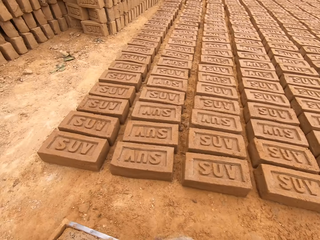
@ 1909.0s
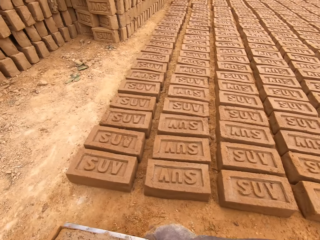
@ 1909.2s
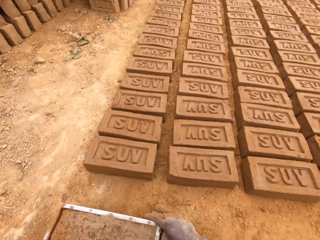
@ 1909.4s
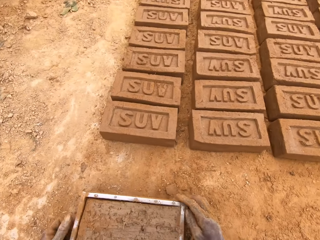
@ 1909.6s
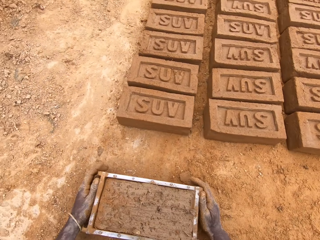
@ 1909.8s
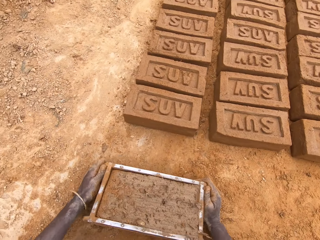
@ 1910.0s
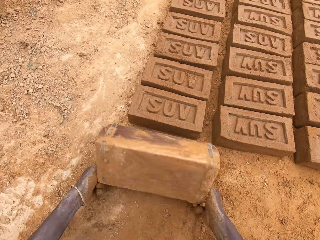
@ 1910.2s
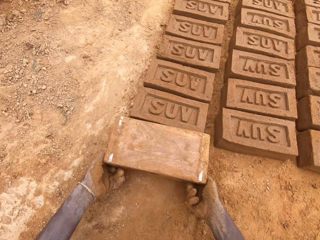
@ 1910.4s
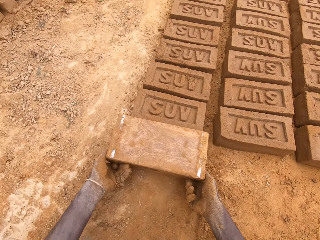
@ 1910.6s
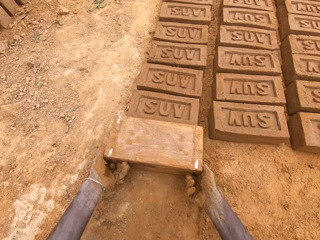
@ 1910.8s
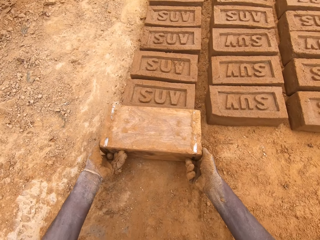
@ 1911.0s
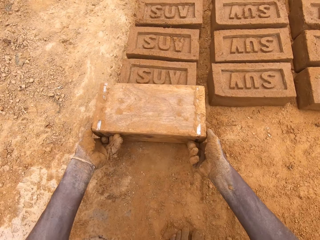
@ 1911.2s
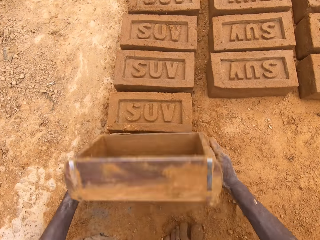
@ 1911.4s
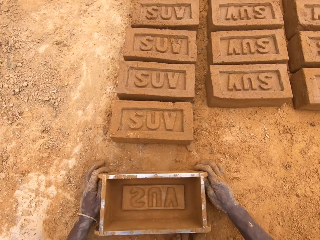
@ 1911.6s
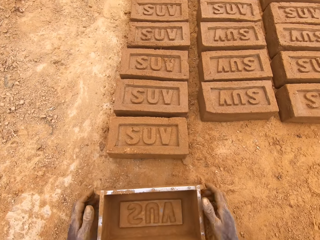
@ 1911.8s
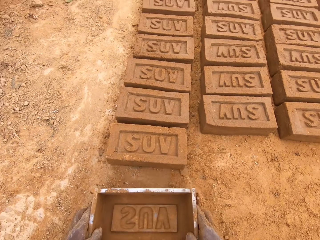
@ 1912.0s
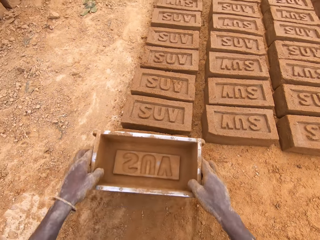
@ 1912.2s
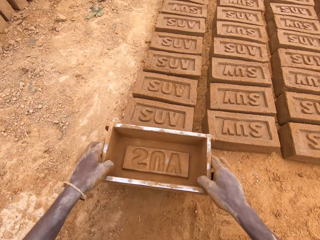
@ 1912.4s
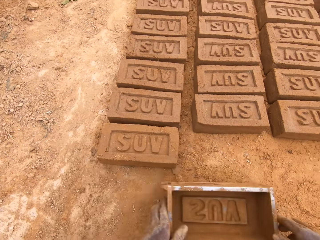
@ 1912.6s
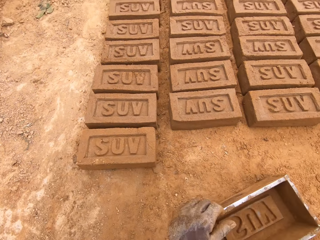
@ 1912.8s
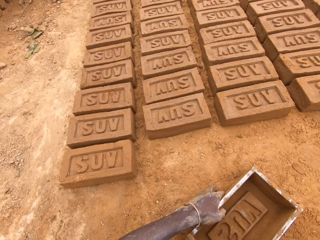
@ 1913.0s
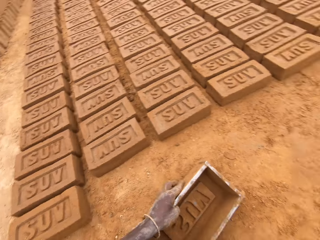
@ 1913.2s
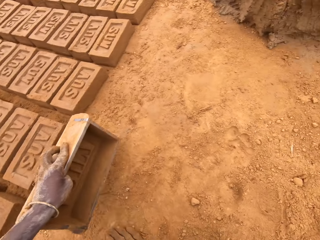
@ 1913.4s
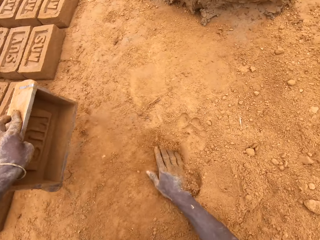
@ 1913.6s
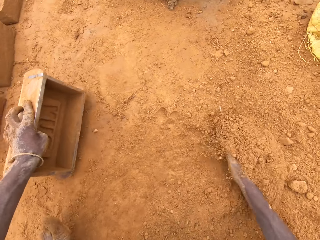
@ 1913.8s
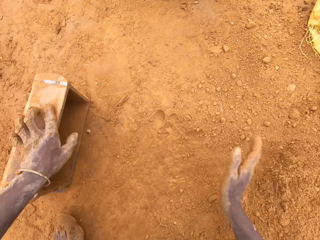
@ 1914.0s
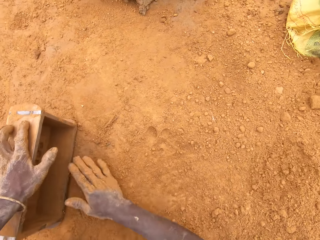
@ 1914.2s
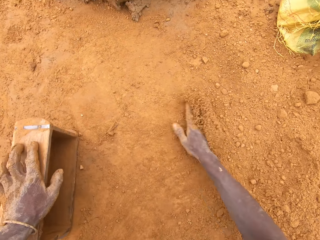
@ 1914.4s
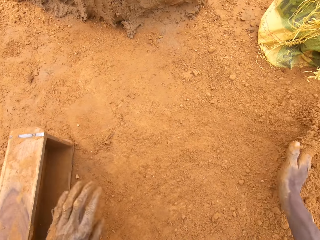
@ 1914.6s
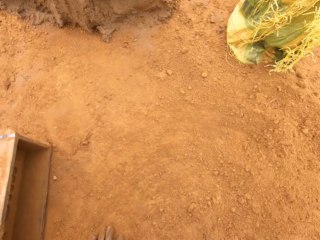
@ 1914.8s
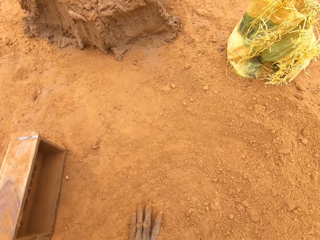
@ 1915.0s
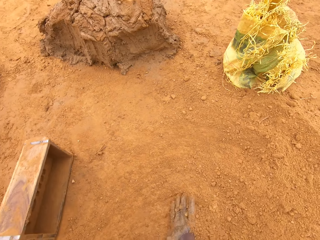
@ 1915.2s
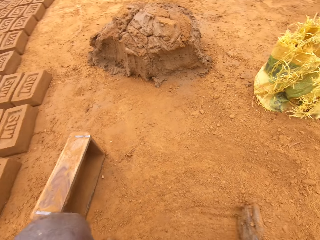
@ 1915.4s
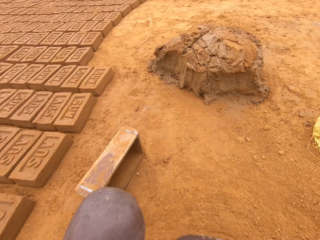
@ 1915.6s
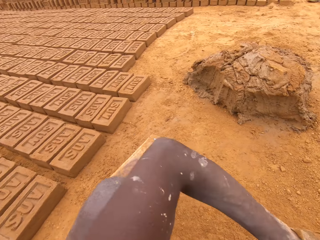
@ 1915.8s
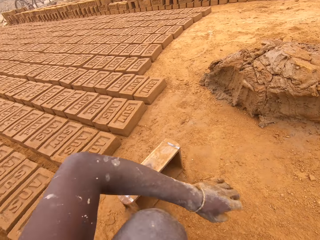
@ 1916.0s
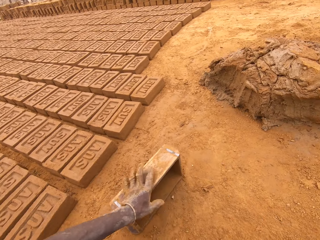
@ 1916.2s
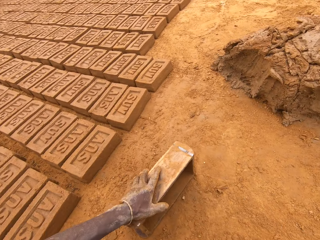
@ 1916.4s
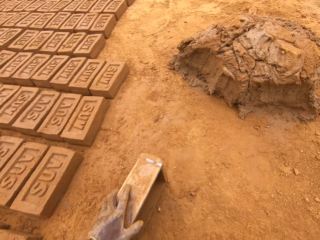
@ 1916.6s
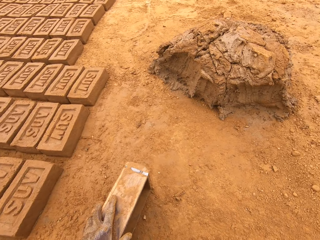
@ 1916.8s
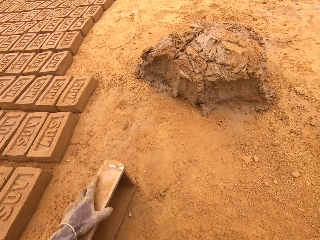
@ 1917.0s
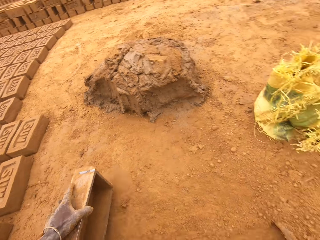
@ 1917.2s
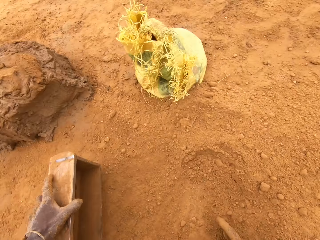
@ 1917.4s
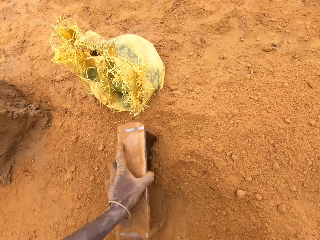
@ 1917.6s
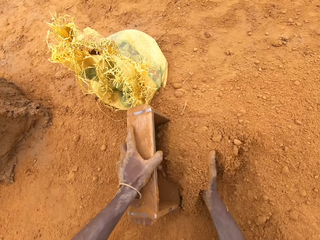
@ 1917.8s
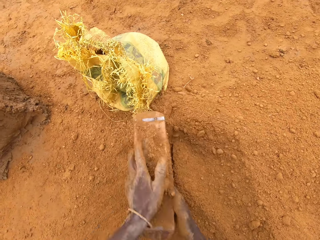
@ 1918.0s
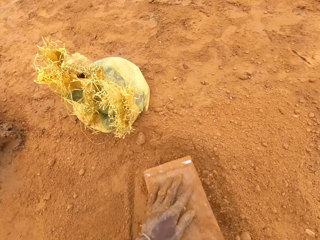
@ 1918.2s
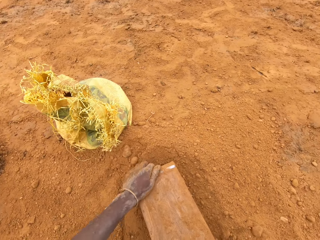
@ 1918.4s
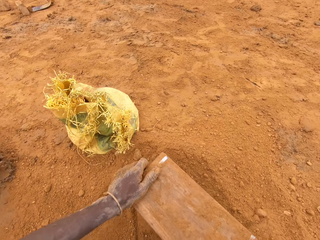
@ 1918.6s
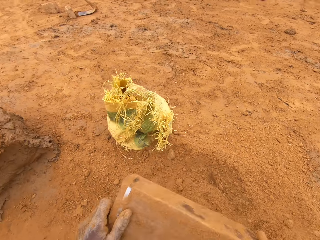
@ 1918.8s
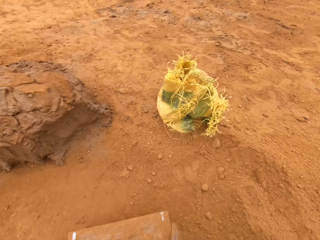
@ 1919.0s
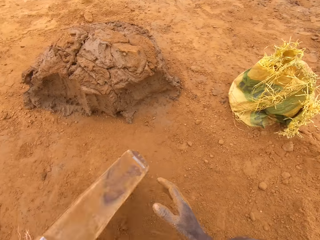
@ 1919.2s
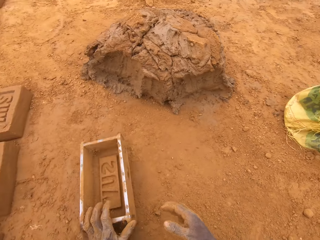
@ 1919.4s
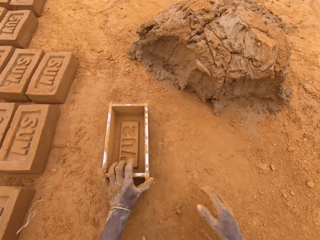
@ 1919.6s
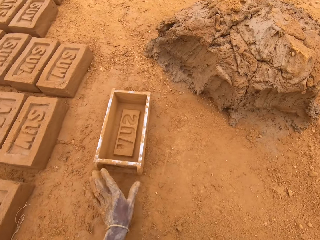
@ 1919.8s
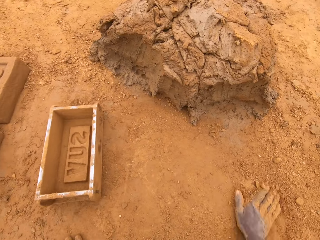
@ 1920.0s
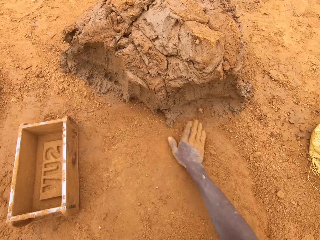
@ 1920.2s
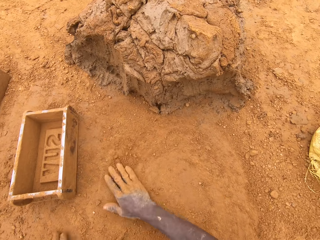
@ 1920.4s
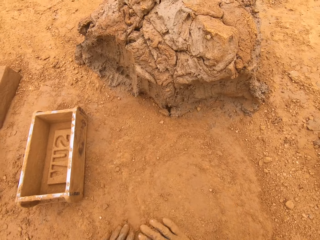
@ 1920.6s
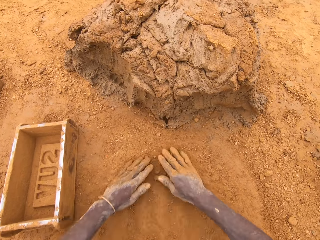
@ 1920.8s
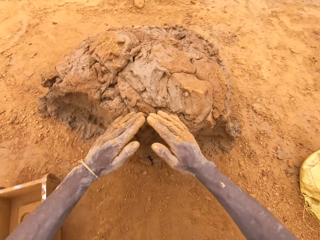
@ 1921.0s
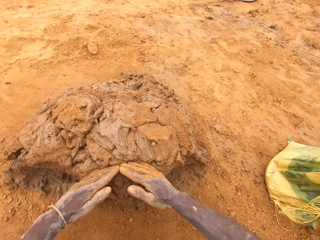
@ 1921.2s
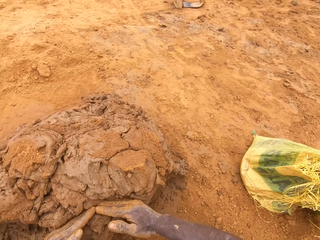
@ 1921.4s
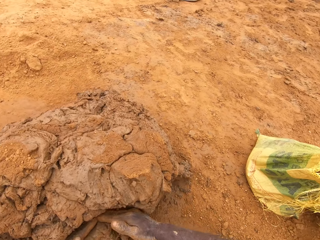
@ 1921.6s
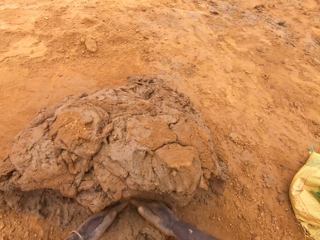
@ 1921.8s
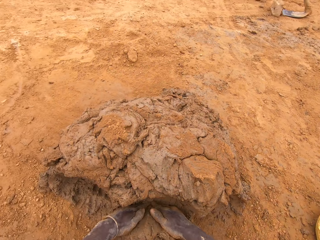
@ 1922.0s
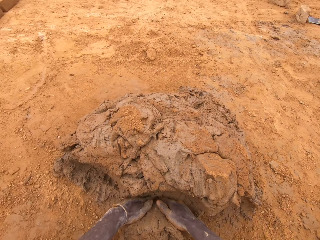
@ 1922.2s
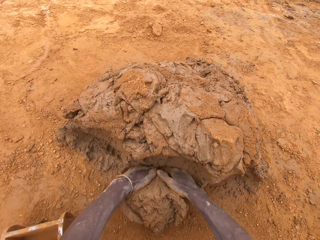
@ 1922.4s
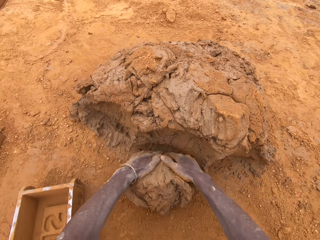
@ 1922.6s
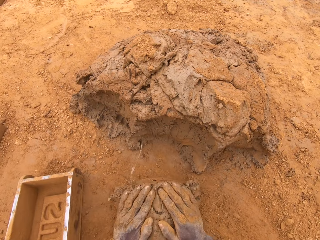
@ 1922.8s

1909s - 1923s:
The camera wearer puts a brick on the ground from the brick mould or box. He moves sand on the ground with the hand. He puts the sand in the brick mould. He pours the sand on the ground from the brick mould. He moves the box. He wipes hands on the ground. He scoops clay or mud with his hands. He cuts the mud on the heap of mud.

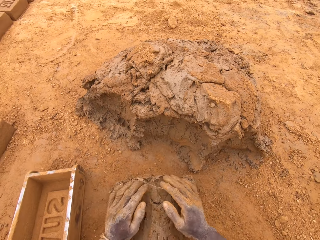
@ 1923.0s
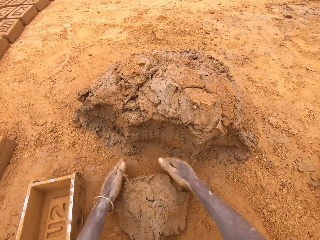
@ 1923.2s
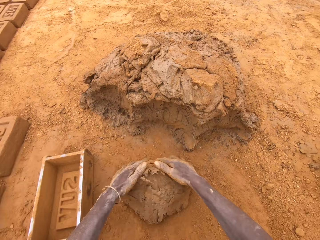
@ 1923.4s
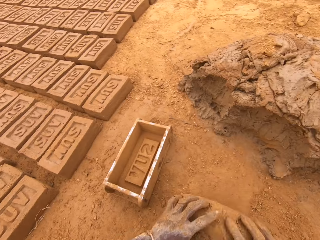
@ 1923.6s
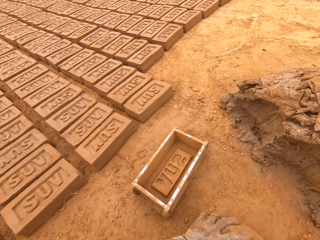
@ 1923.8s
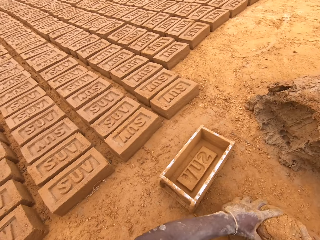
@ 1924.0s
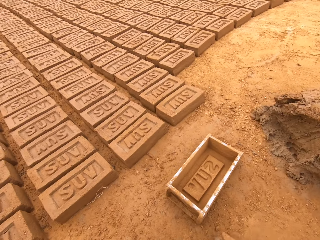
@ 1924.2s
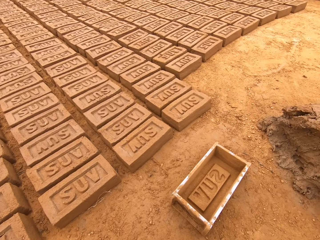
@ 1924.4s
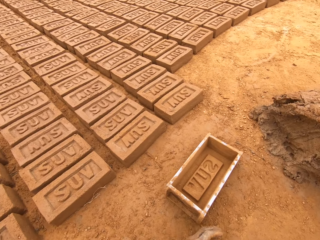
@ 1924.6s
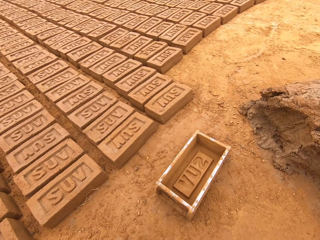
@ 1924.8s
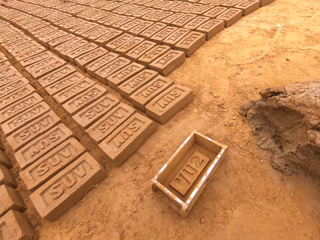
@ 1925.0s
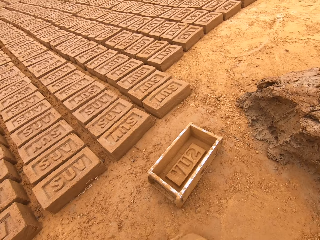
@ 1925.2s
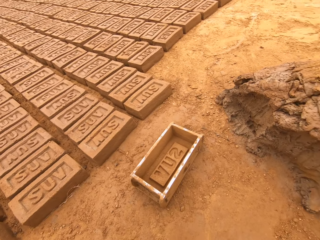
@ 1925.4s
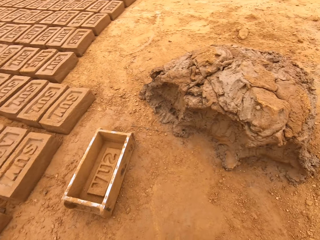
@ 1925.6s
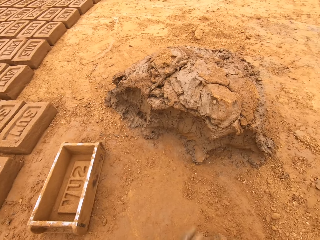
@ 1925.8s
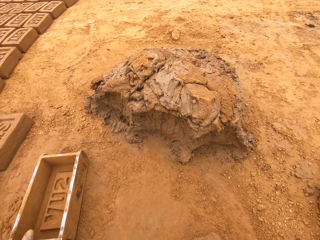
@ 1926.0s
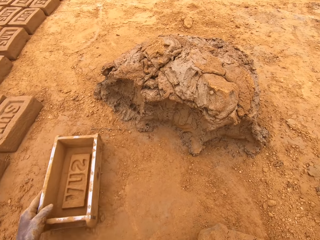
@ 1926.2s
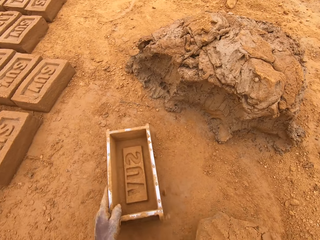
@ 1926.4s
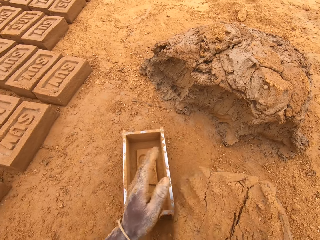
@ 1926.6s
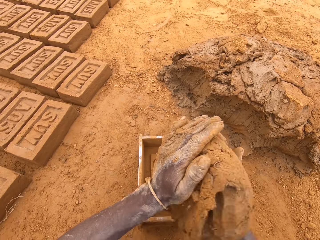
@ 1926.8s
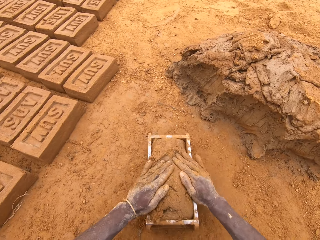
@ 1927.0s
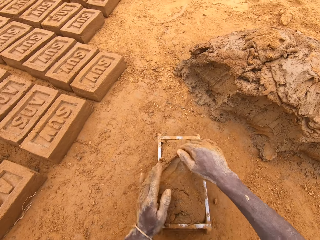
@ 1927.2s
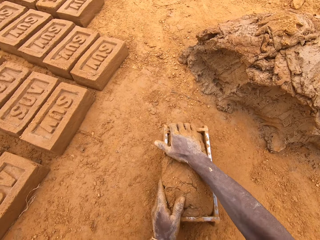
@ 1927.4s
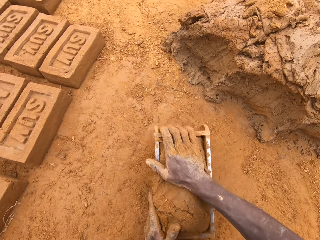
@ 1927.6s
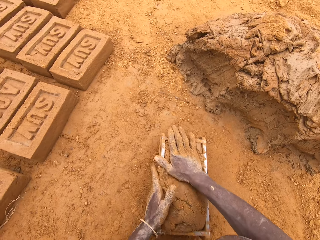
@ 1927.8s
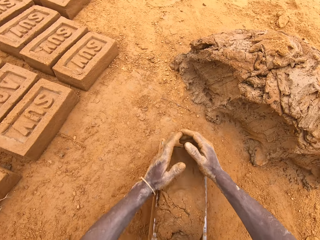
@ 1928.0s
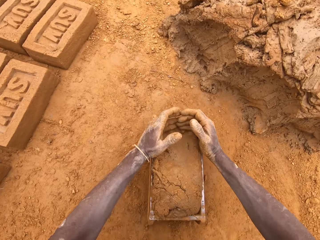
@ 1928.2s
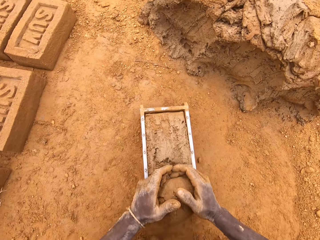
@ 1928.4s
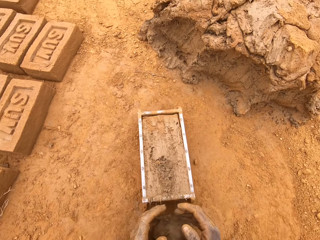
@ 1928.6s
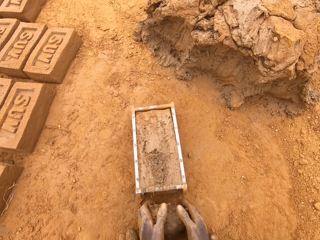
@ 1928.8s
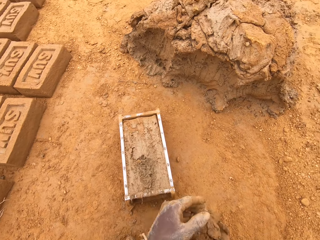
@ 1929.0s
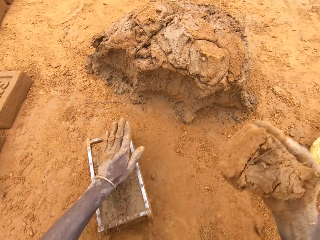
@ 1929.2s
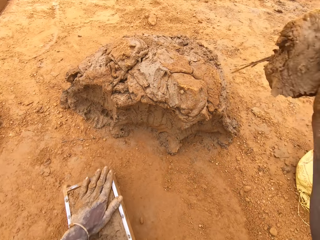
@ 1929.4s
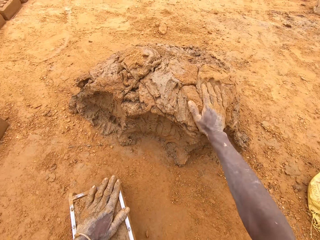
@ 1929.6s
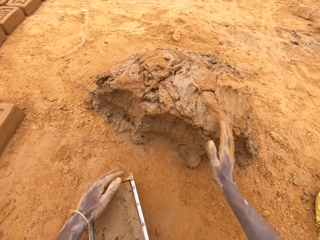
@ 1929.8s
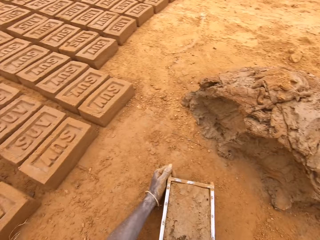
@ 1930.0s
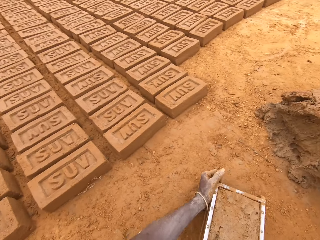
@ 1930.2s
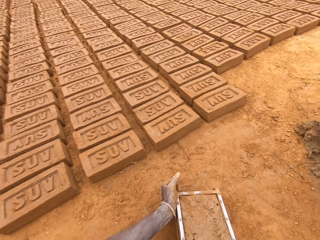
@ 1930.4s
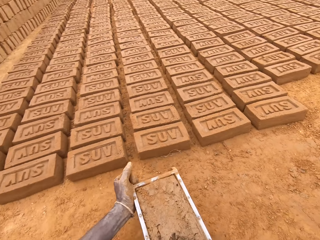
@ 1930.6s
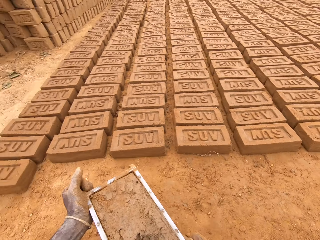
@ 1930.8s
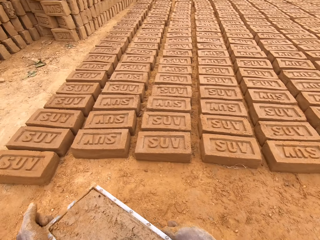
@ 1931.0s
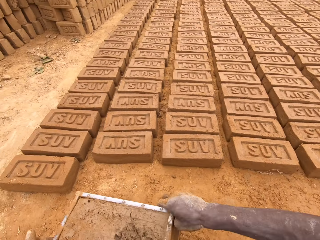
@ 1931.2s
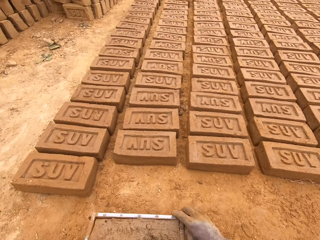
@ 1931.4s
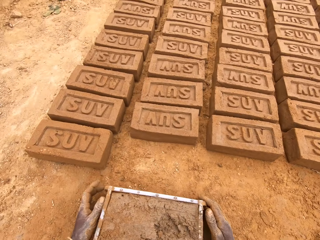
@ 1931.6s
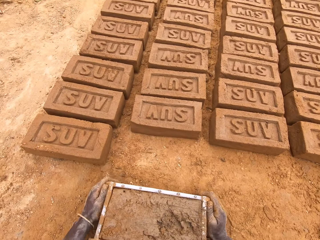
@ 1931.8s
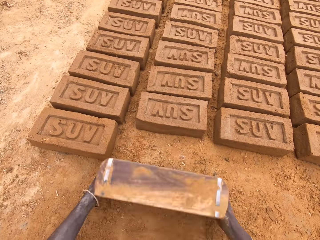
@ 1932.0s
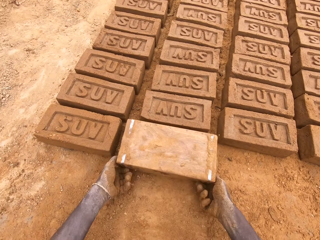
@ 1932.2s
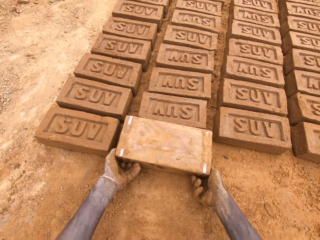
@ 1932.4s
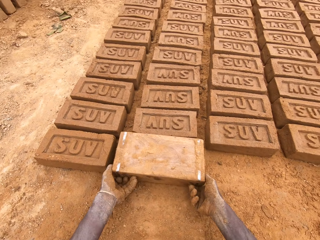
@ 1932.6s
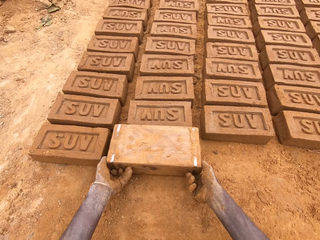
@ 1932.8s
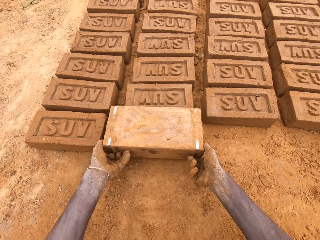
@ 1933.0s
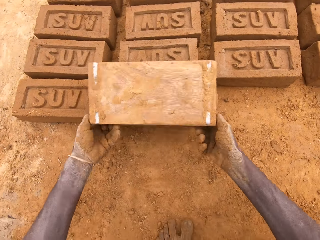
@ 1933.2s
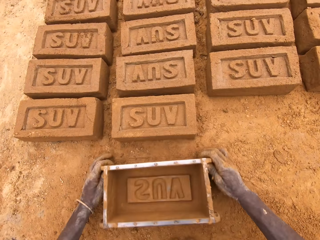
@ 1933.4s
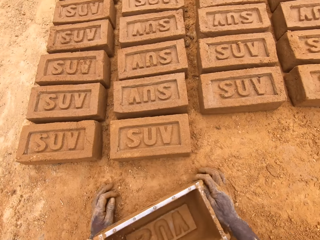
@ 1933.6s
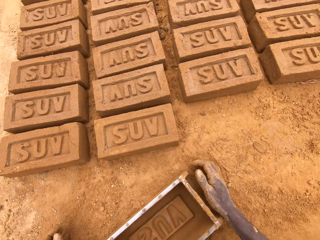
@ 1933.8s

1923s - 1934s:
The camera wearer moulds mud or clay on the ground. They put the clay in a box or brick mould. They press the clay in the box. They cut the mud in the brick mould. They level the clay in the box. They throw the mud on a heap of mud. They move the box. They put a brick on the ground from the brick mould.
